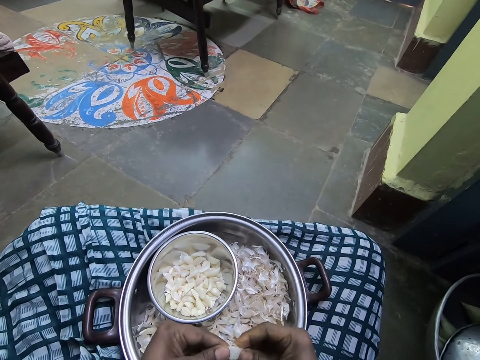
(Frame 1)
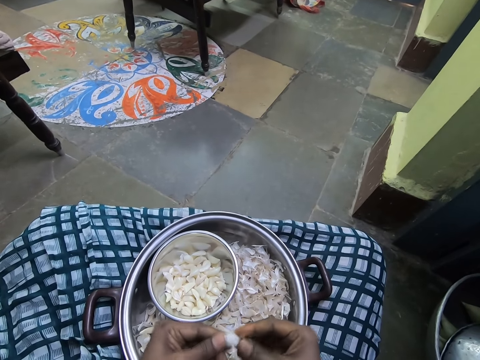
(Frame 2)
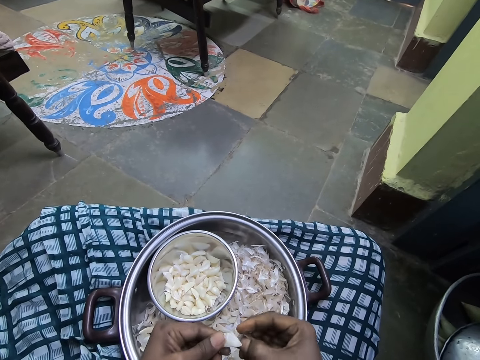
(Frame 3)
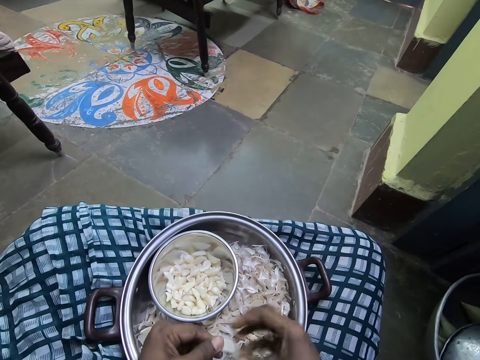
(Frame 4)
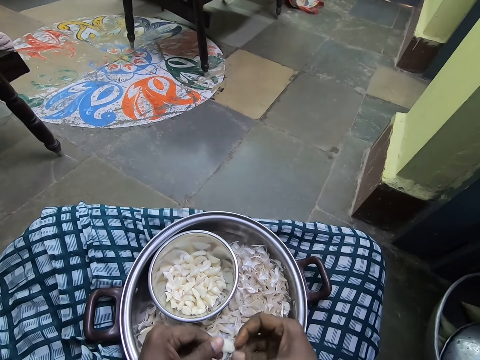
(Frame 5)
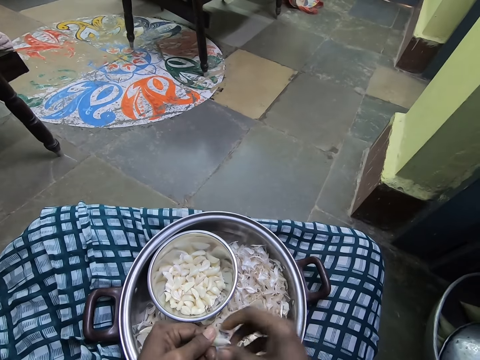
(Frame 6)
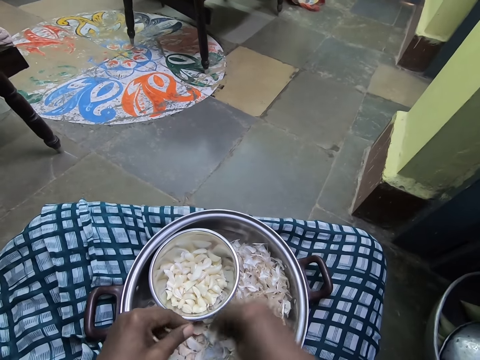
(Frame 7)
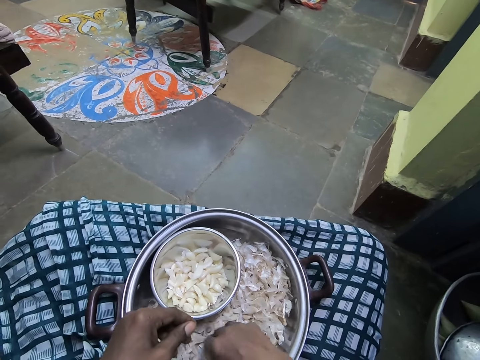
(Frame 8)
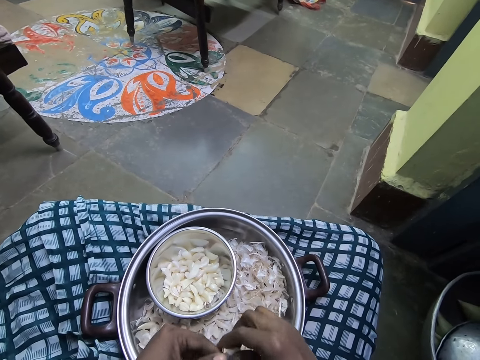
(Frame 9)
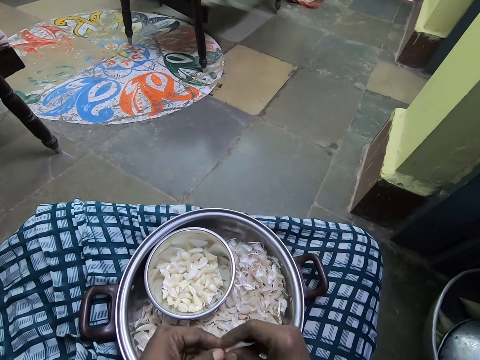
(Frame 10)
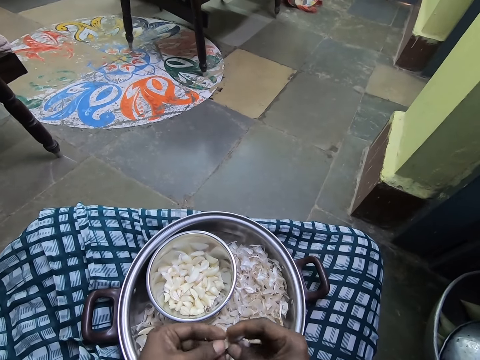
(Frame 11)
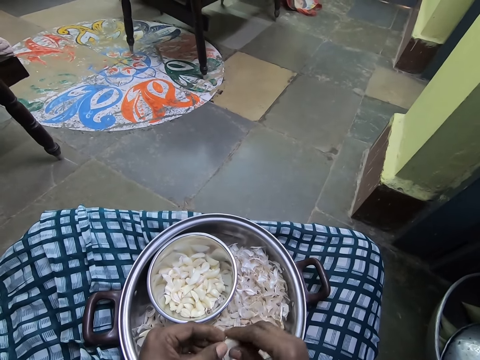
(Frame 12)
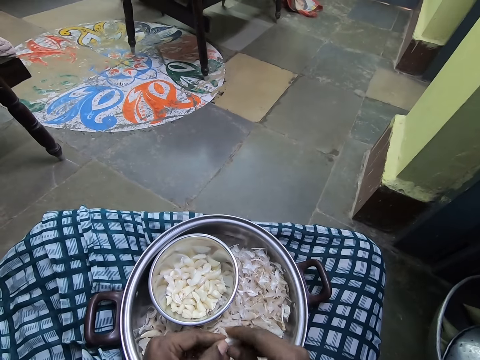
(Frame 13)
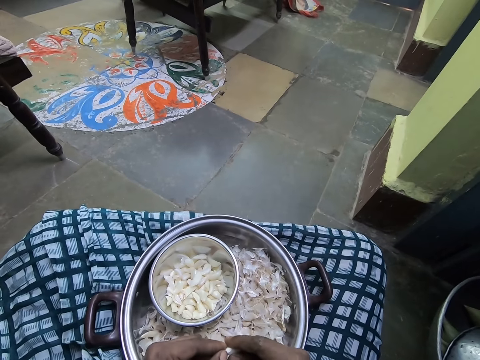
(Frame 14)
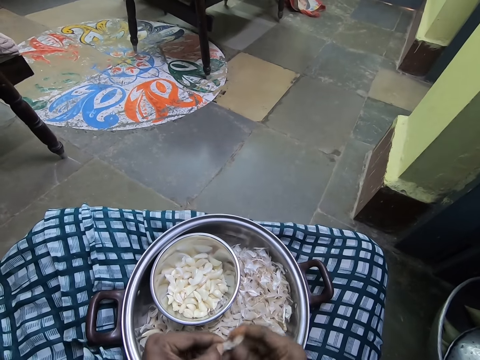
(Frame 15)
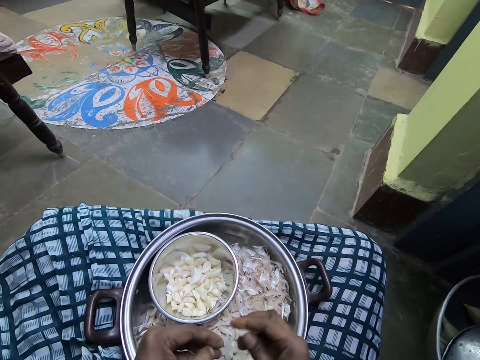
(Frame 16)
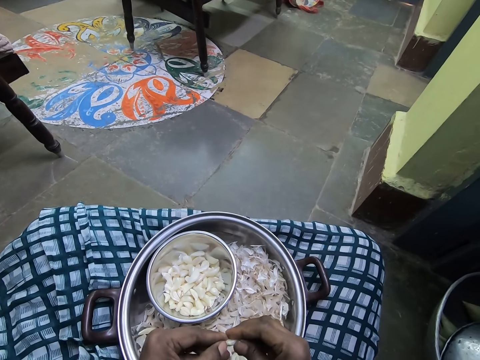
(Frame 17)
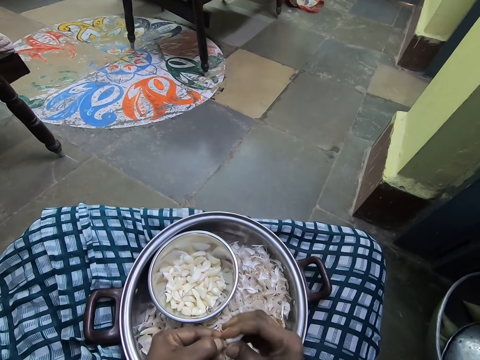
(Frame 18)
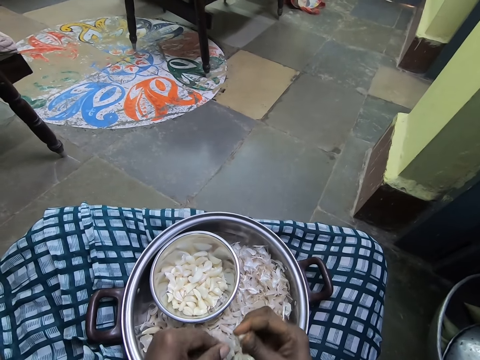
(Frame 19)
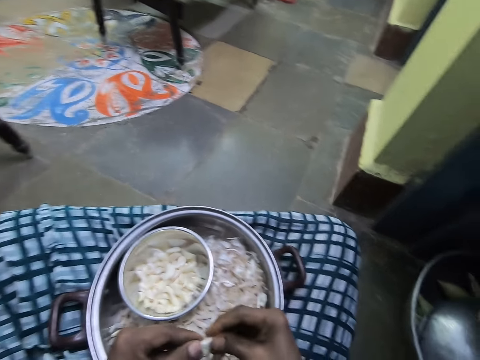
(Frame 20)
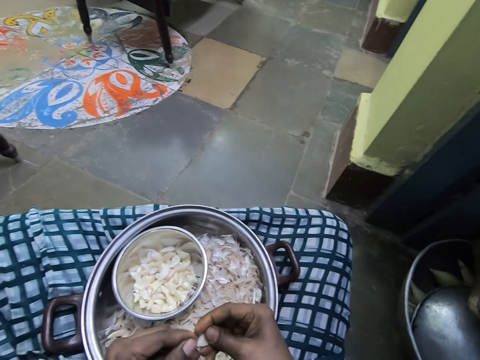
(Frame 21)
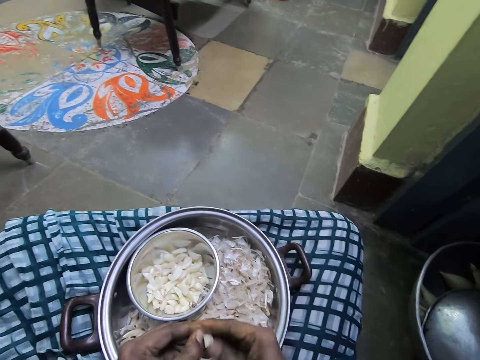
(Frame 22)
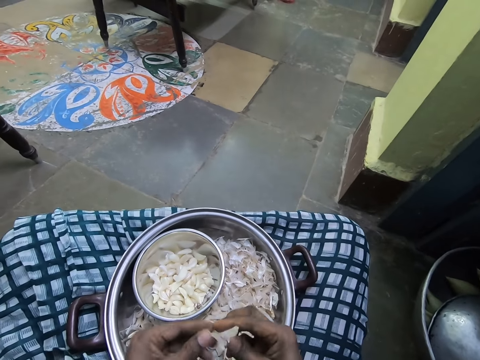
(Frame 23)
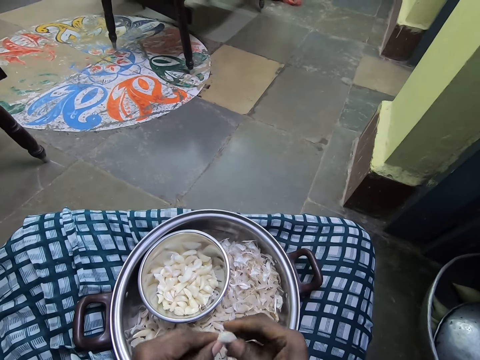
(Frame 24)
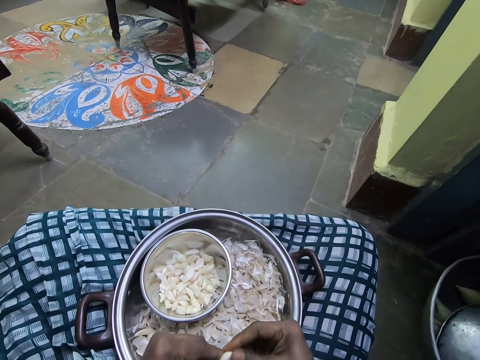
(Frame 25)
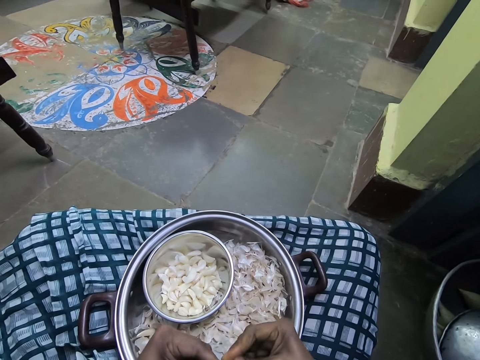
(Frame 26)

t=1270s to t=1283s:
The camera wearer drops the garlic in the small bowl. They pick the garlic from a cooking pot or bowl. They peel off the garlic.

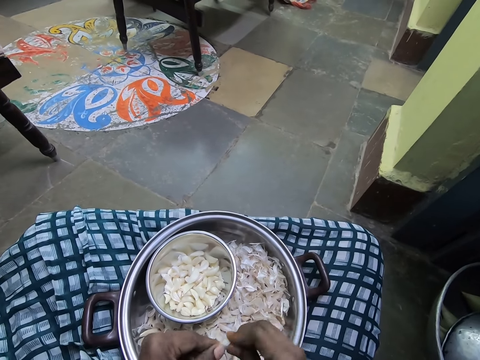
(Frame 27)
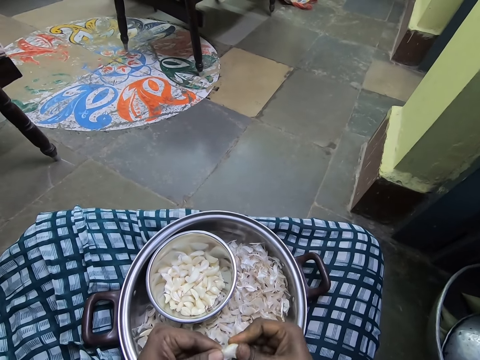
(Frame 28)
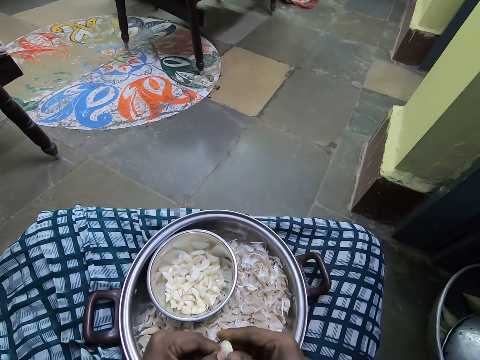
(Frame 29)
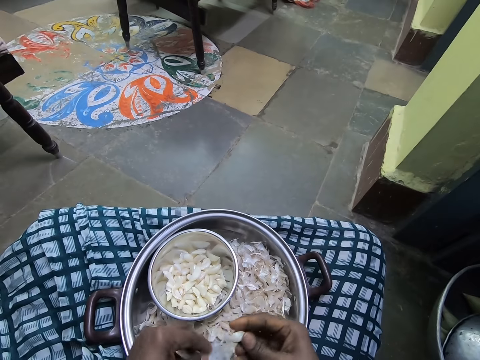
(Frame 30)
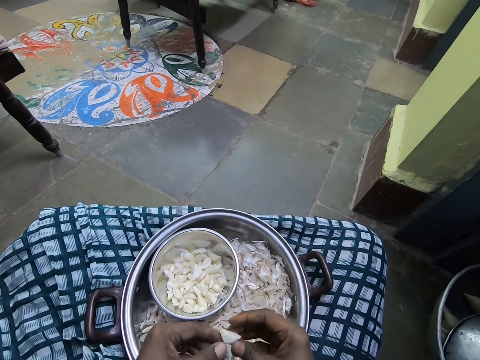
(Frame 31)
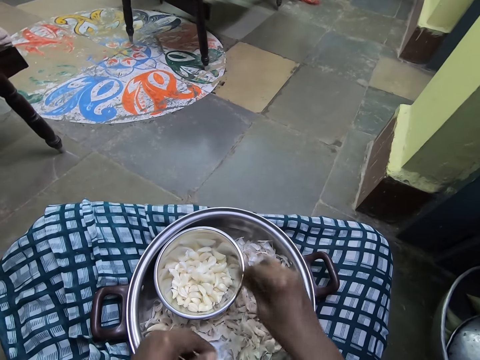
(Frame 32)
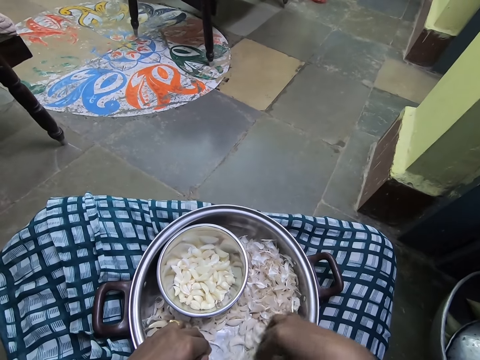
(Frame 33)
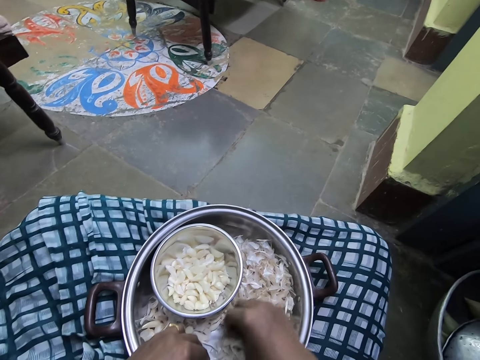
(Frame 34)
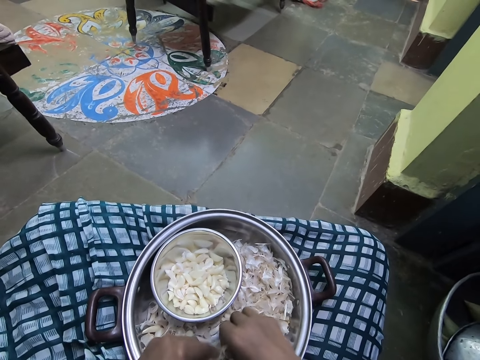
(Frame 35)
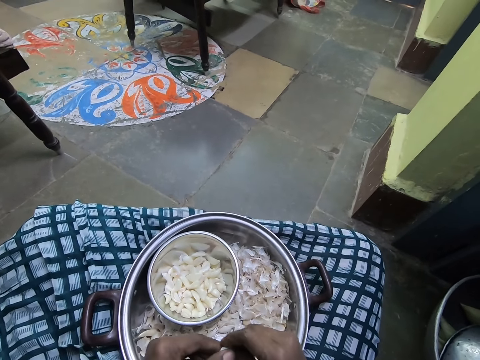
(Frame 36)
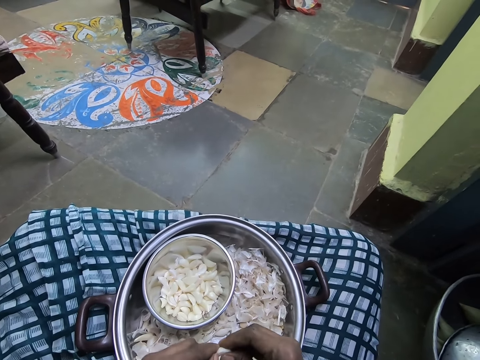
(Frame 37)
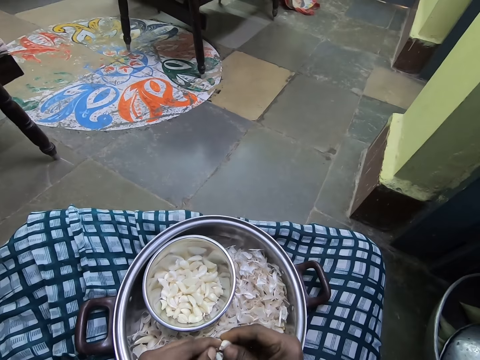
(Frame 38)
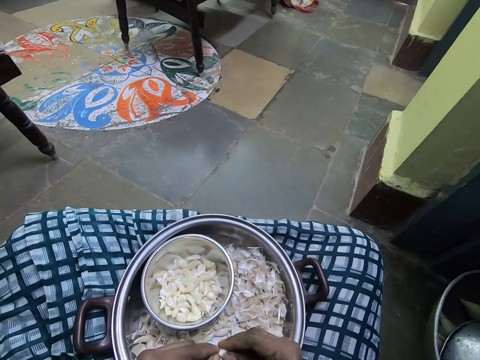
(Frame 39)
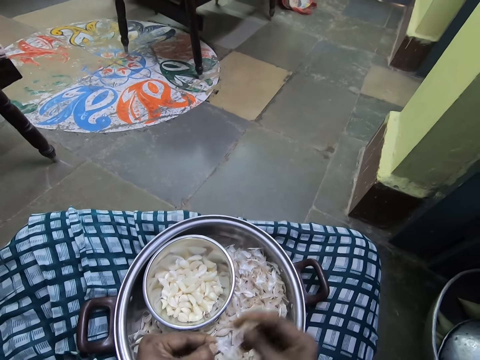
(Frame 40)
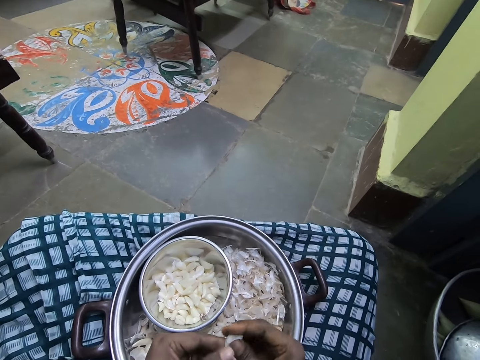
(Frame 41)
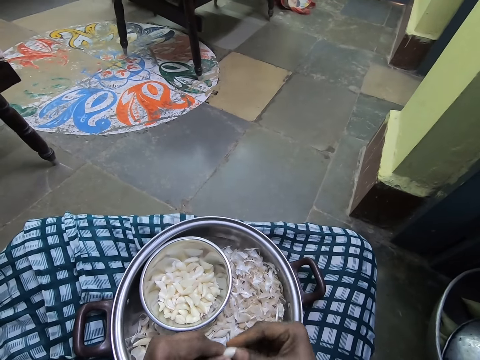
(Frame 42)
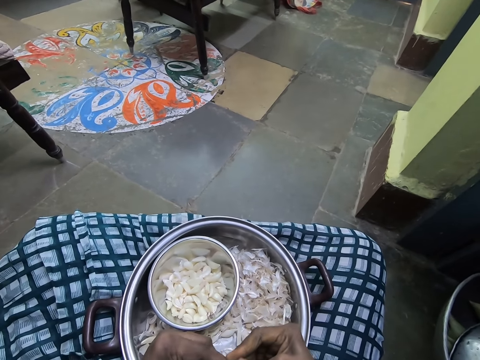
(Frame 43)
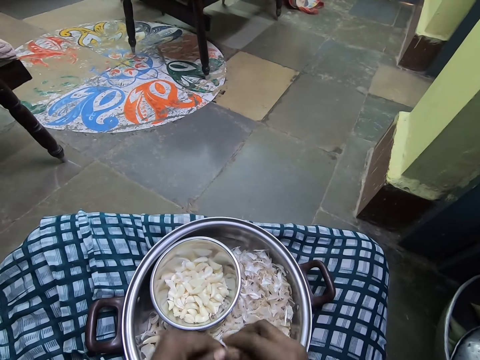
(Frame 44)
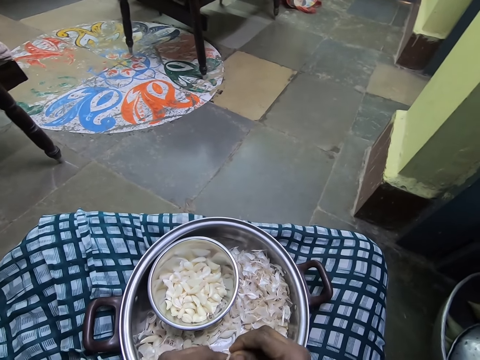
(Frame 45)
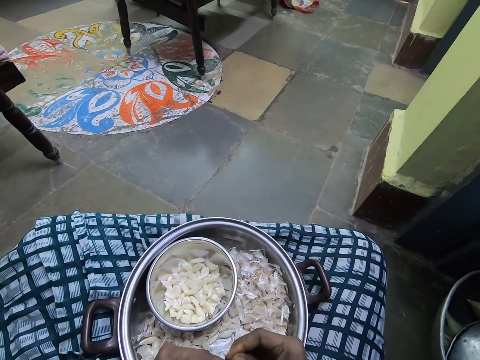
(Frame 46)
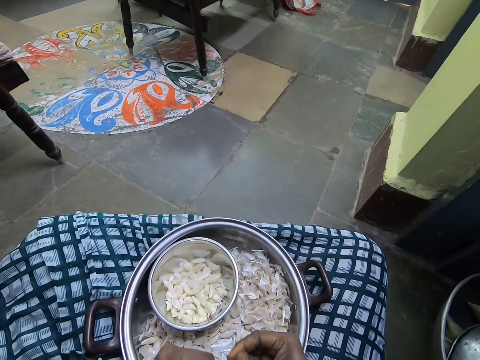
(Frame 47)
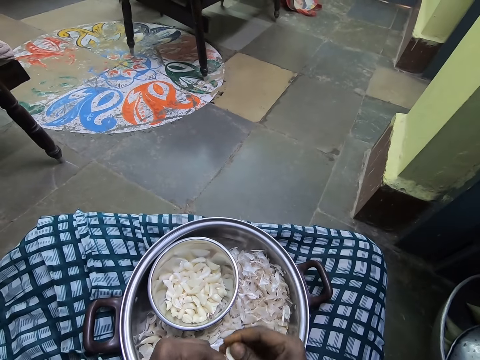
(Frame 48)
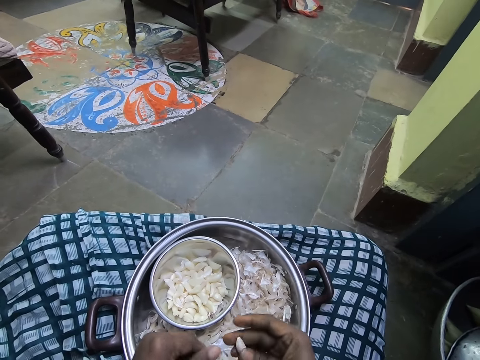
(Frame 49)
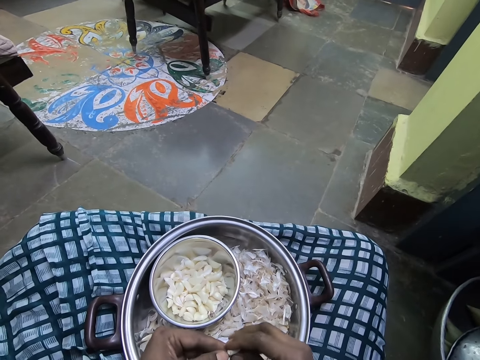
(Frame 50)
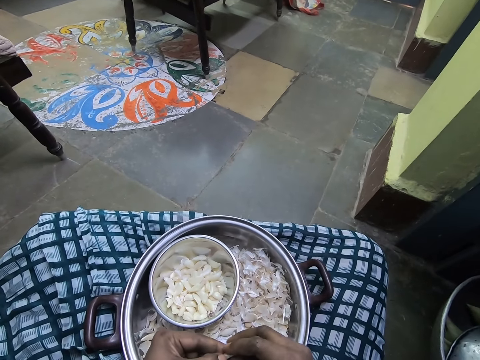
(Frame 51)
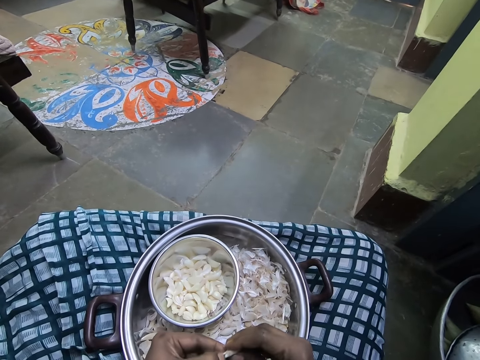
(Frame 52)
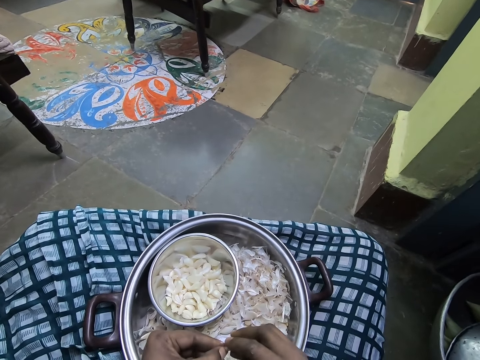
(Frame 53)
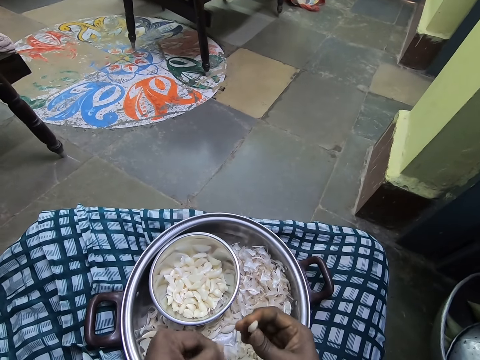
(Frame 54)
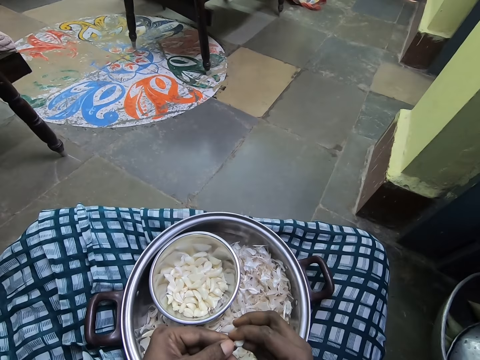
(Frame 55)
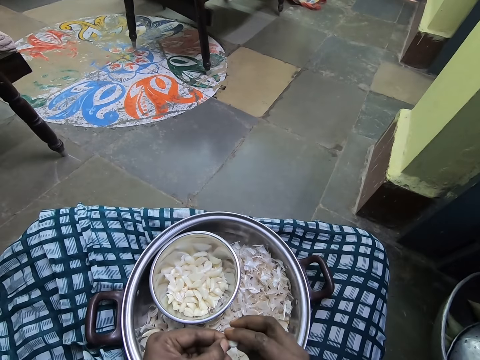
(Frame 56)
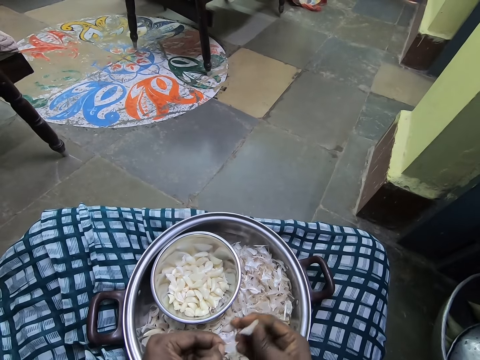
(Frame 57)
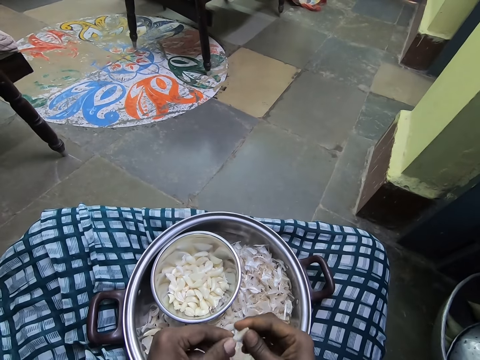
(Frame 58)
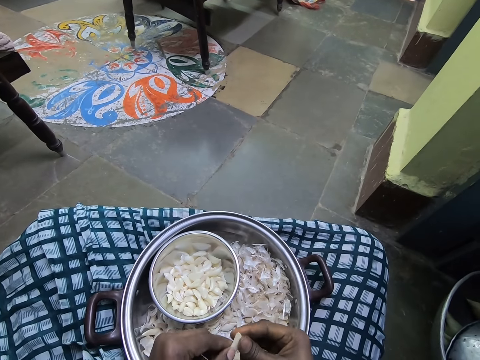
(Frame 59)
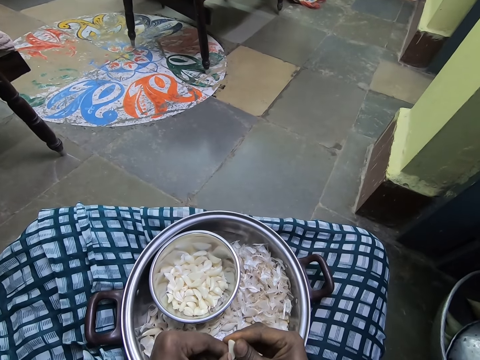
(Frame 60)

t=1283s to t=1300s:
The camera wearer drops garlic in a bowl. They pick the garlic from a cooking pot. They peel the garlic.
